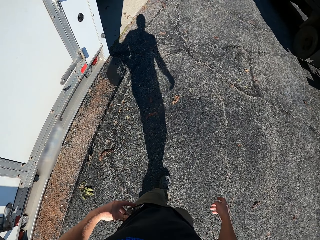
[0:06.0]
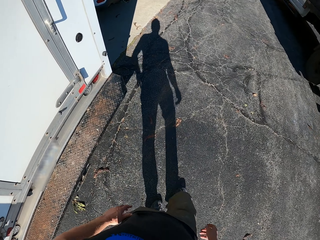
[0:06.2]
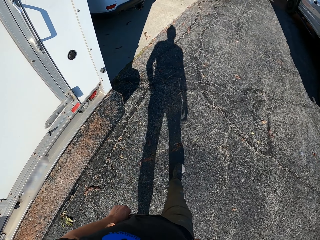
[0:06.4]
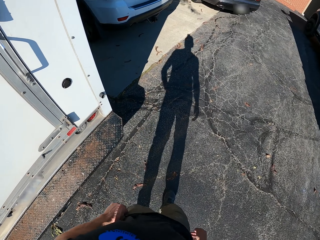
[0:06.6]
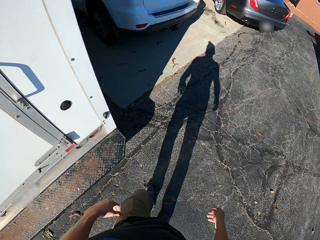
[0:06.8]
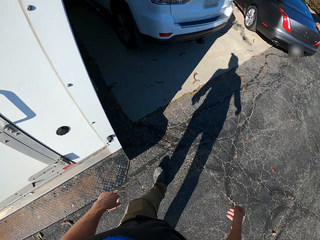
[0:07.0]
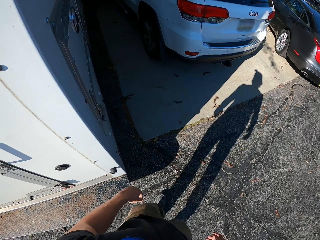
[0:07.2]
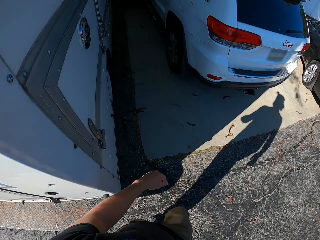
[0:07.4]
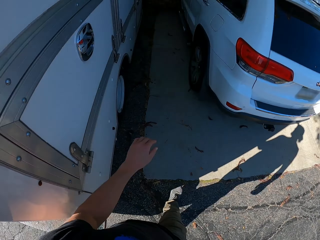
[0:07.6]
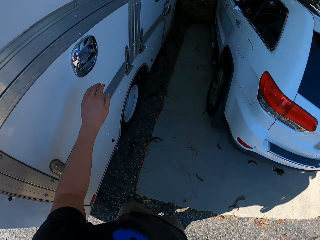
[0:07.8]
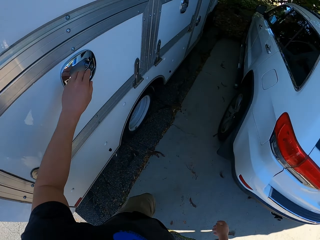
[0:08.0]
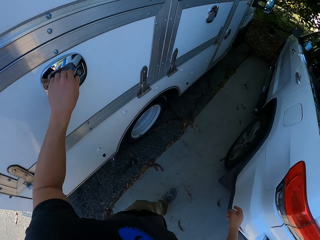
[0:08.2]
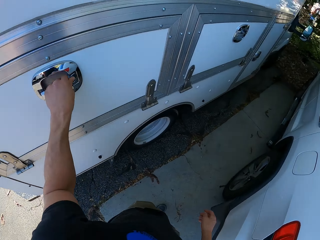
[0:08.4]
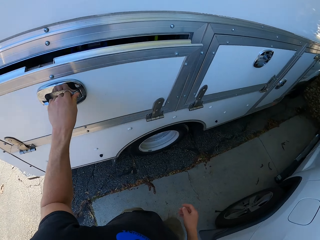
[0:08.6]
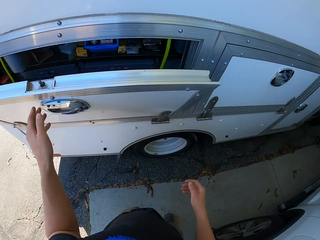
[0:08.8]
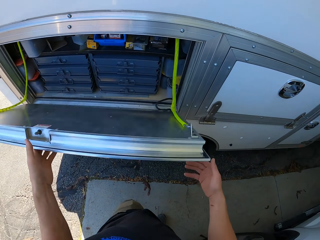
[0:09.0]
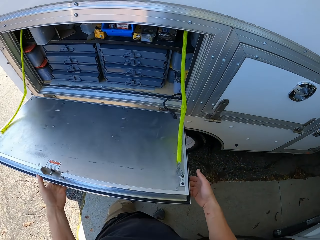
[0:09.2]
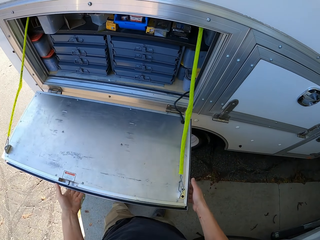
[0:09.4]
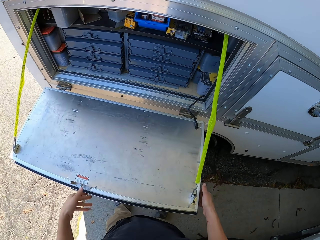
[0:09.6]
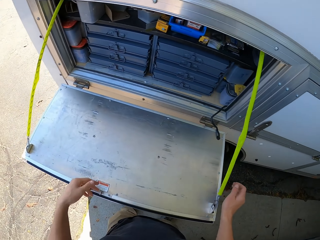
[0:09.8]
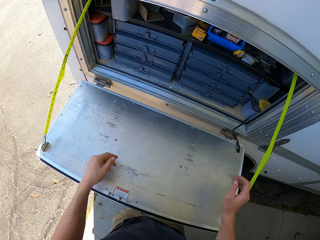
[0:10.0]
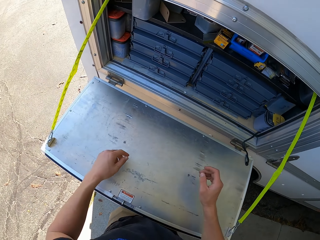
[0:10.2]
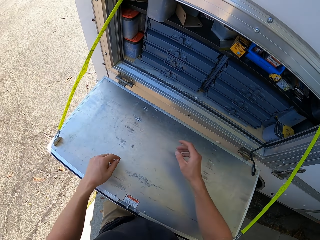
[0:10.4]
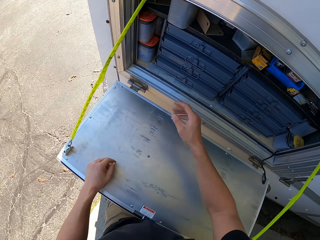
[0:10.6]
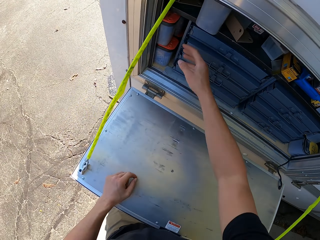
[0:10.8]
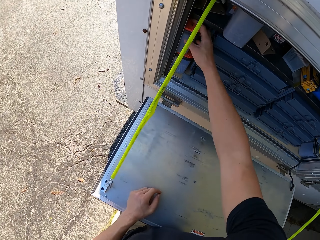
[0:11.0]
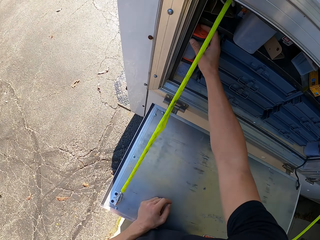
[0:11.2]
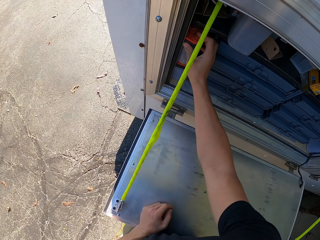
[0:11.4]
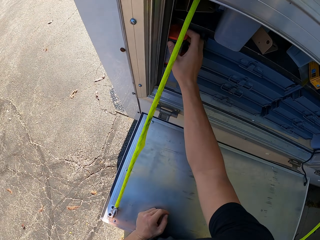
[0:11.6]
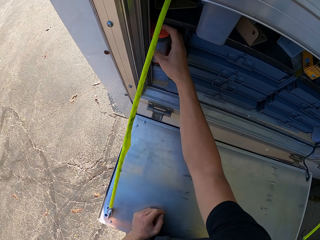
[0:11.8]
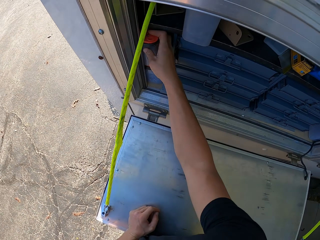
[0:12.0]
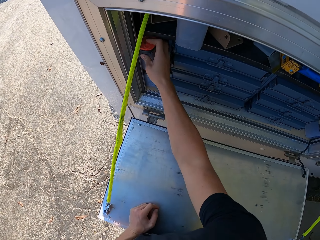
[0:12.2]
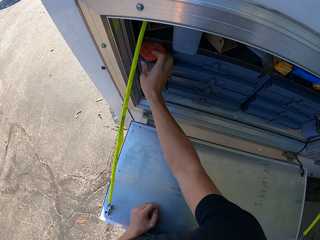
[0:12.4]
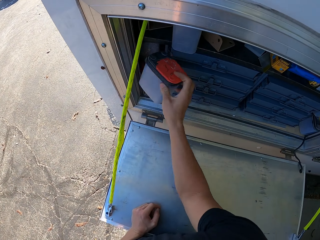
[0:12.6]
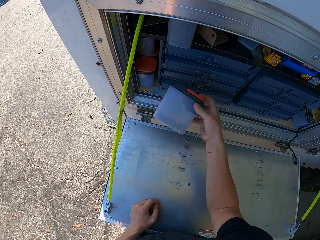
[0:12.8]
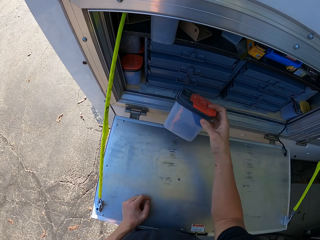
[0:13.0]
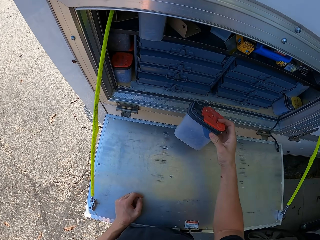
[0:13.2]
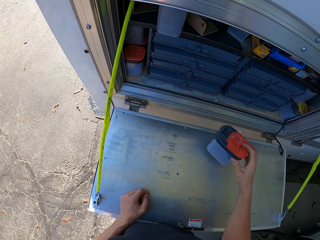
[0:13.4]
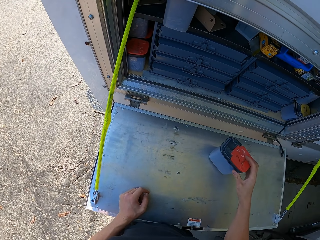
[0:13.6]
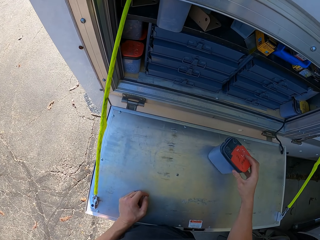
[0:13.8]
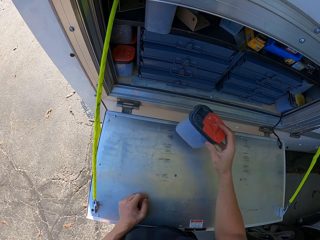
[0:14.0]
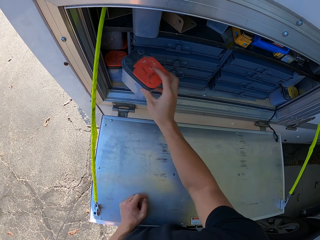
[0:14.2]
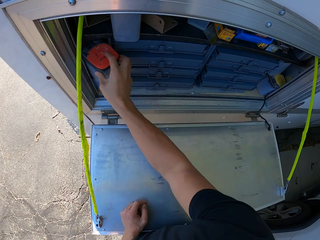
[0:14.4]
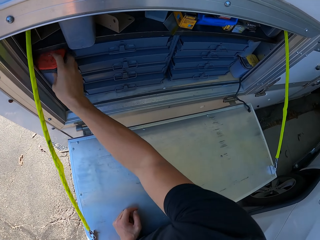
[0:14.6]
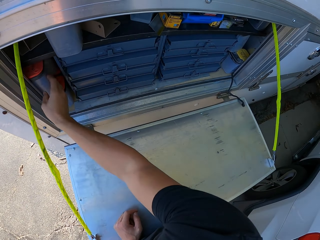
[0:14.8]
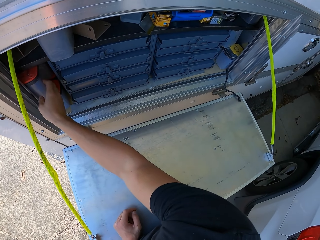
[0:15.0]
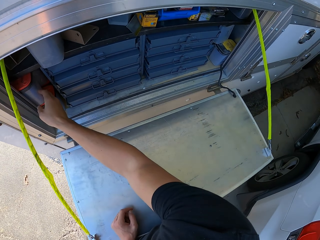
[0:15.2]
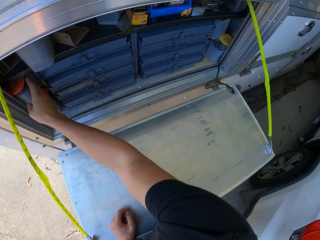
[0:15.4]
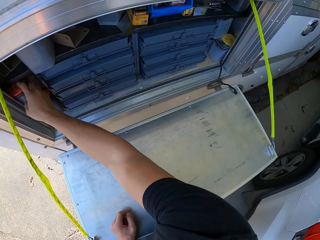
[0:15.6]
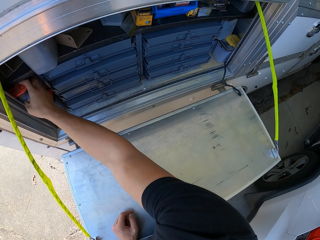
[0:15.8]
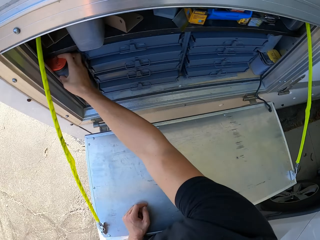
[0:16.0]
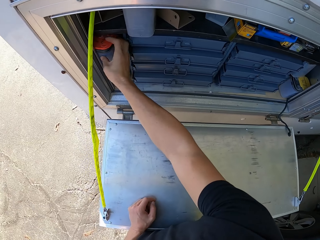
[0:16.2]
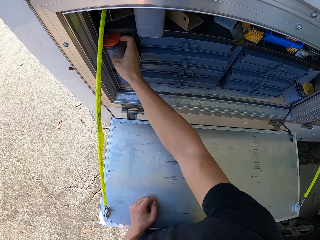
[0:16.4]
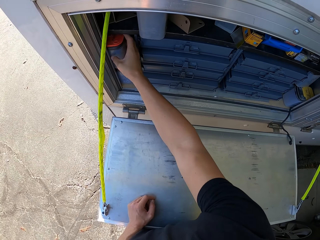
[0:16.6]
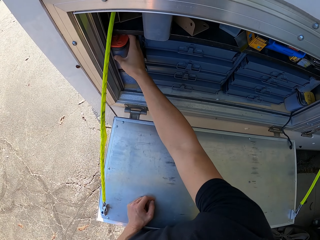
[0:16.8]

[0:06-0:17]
The camera wearer puts the phone in the trouser pocket. They walk on the street, touch a door. They open a caravans store. They adjust containers in the caravans store. They pick a nail can and return the nail can.

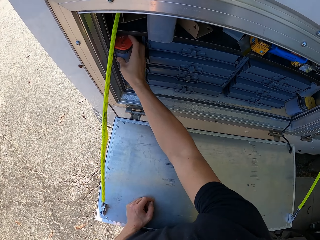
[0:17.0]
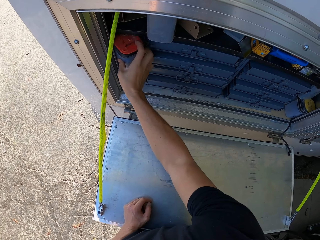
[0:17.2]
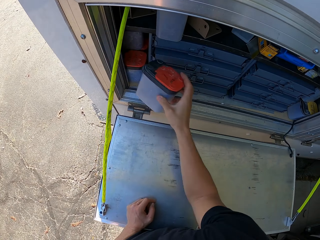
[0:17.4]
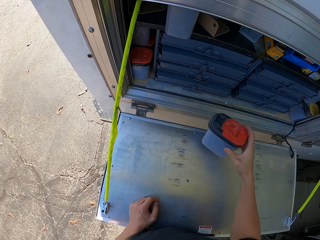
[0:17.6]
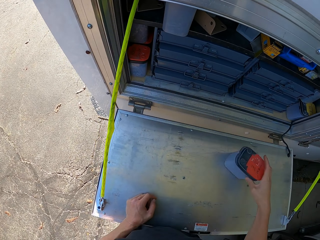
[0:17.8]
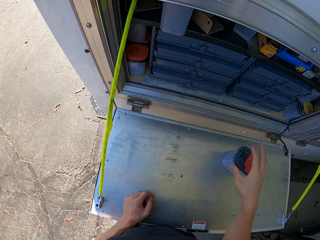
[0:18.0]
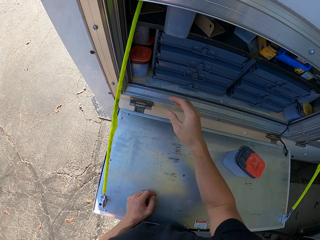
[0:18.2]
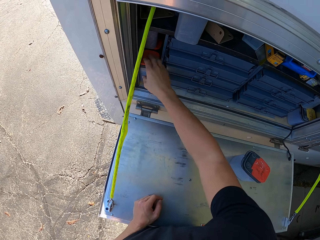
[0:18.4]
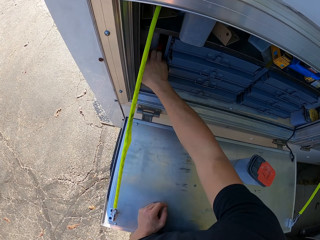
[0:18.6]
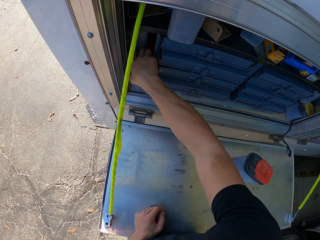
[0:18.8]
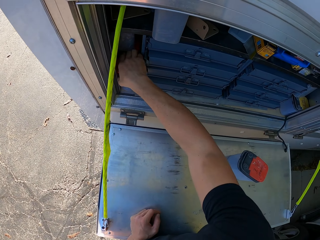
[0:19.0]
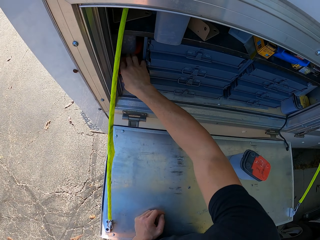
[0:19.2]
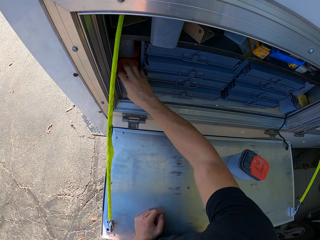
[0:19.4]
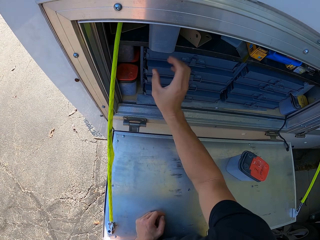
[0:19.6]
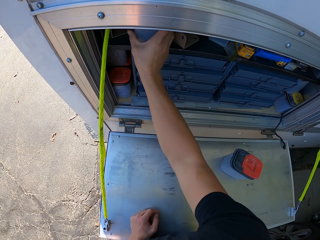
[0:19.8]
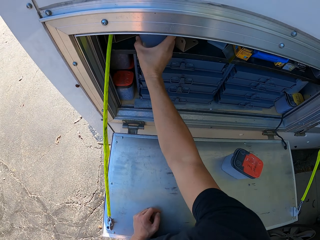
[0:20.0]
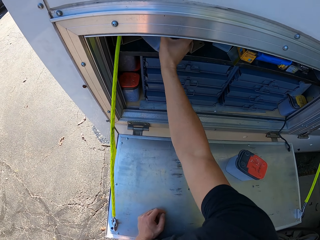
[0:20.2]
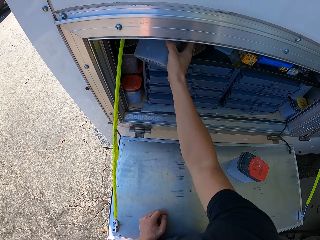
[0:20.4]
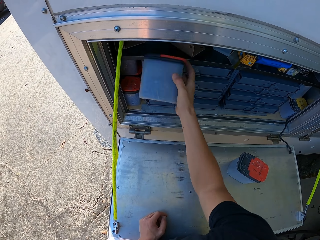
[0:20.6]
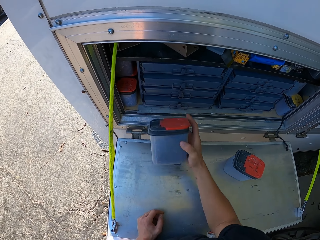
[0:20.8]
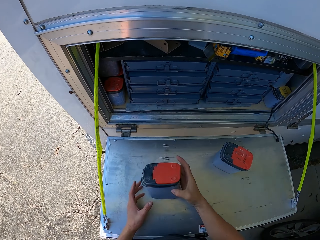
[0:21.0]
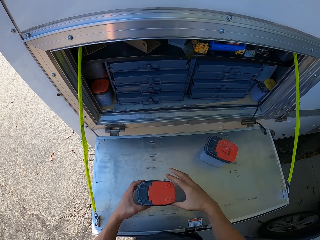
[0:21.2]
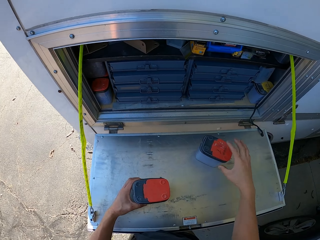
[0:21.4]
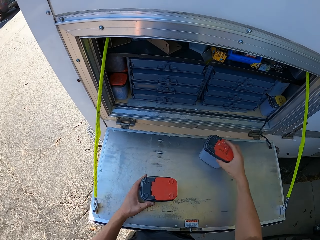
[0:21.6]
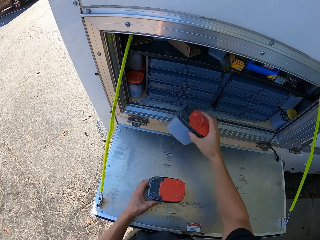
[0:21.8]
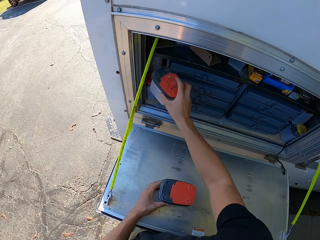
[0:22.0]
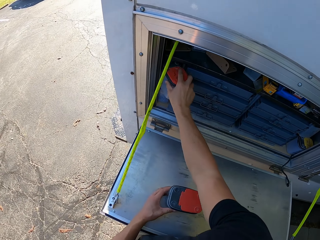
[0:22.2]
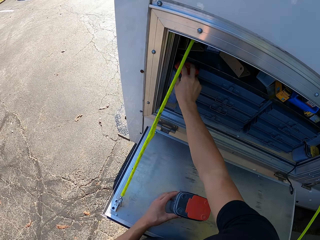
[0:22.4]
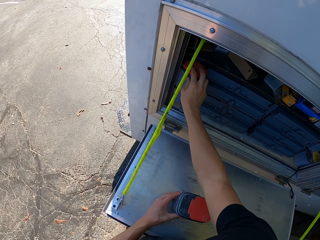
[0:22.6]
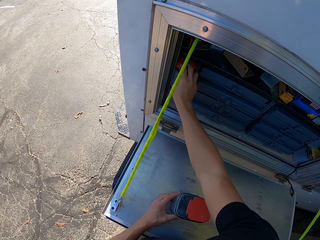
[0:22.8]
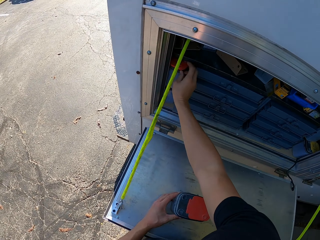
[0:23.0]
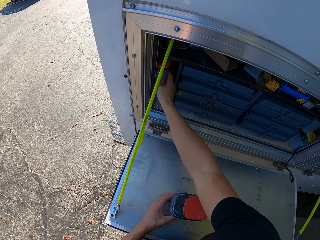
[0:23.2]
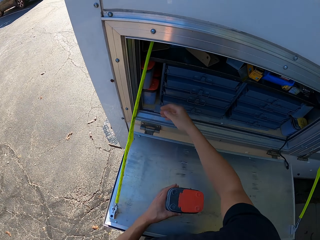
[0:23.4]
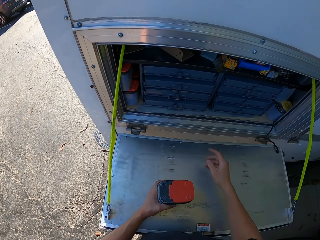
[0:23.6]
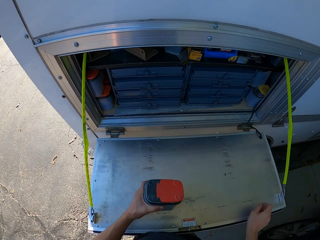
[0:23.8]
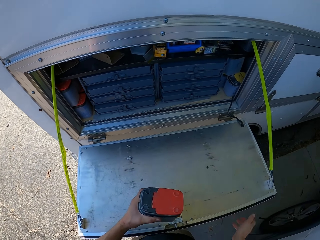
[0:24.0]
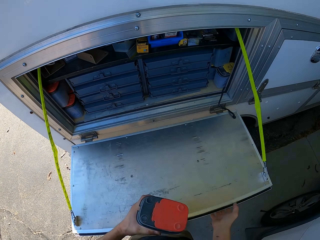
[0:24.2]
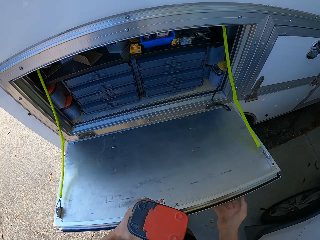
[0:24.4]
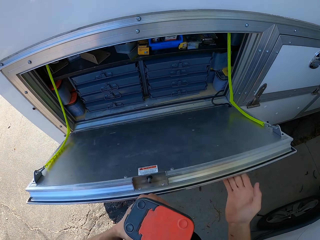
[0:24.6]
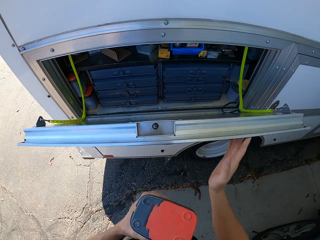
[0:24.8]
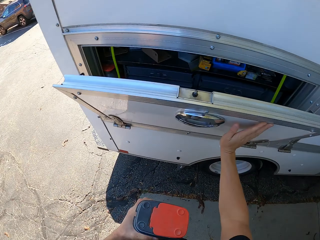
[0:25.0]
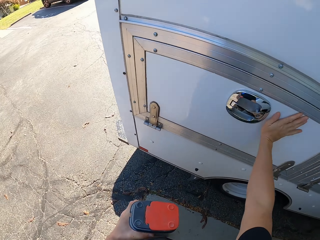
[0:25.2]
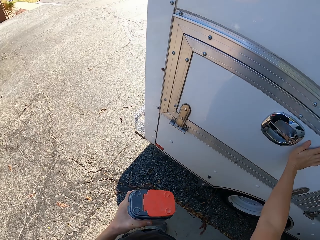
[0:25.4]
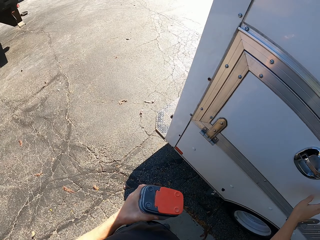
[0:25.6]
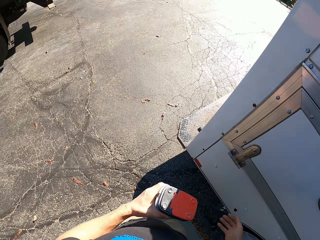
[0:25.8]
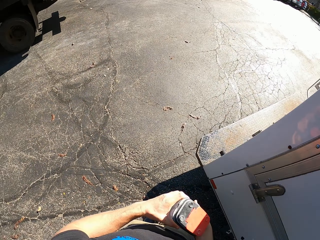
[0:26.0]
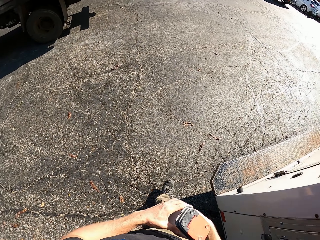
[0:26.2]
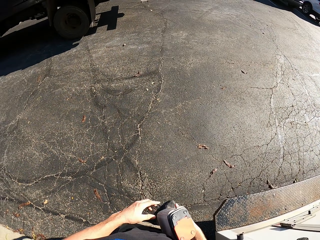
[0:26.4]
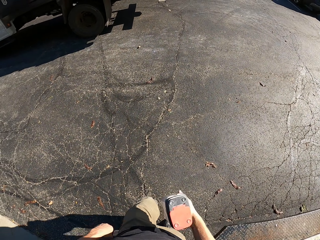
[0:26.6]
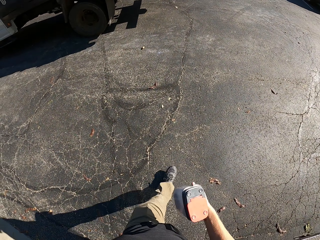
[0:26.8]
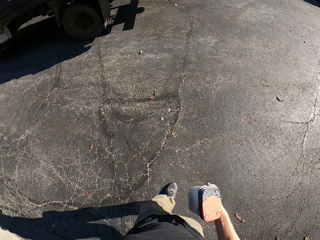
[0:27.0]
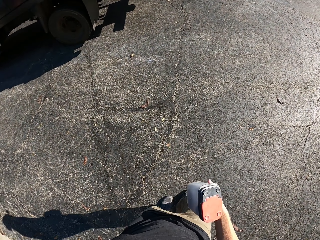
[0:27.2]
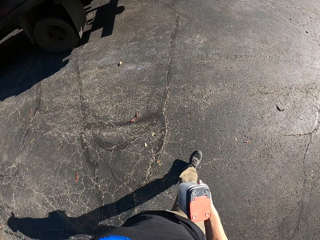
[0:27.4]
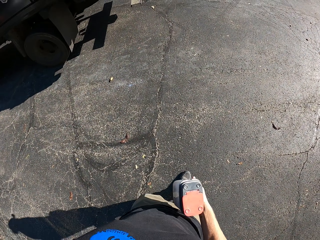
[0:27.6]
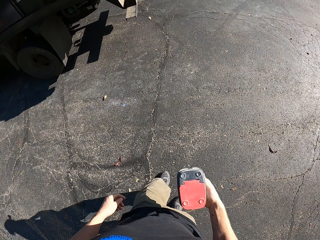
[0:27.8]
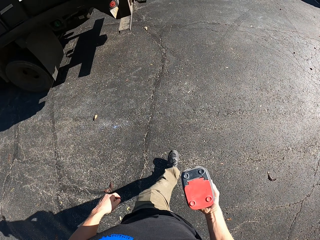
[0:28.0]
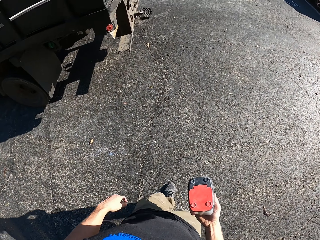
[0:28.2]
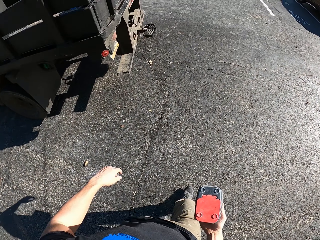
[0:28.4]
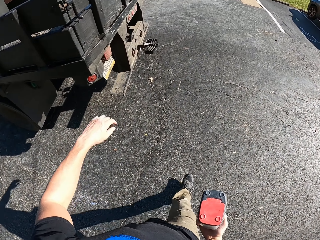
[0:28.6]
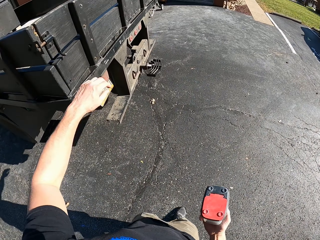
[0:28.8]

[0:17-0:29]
The camera wearer picks a nail can. They pick a container. They put the container in the caravans store. They close the caravans store door. They walk around in the compound.
